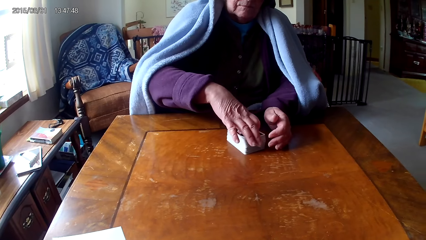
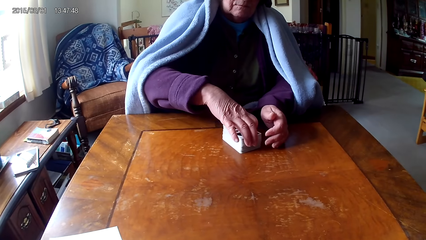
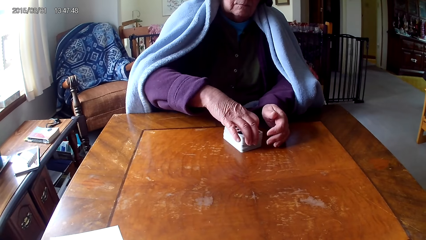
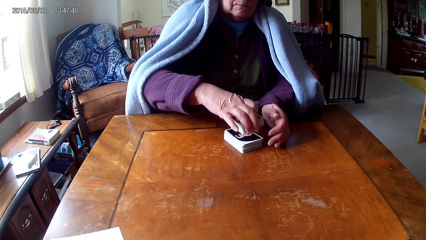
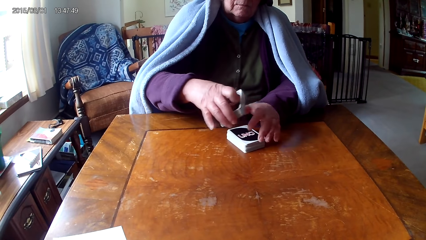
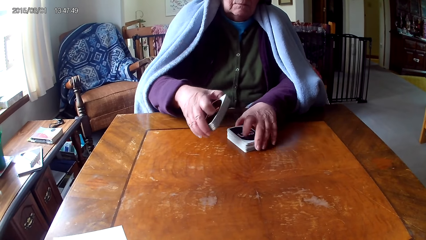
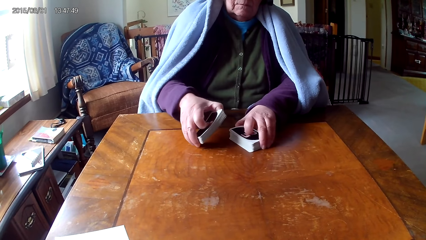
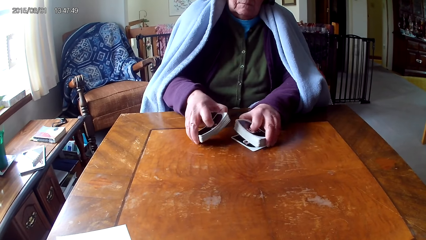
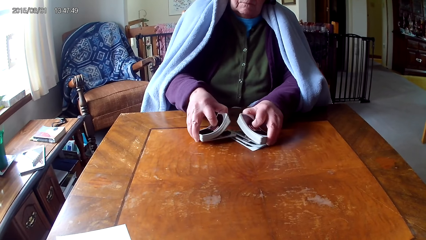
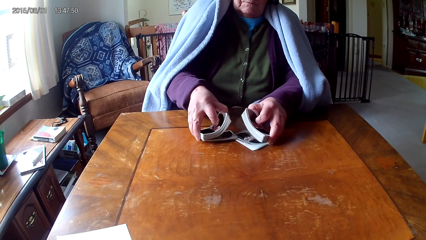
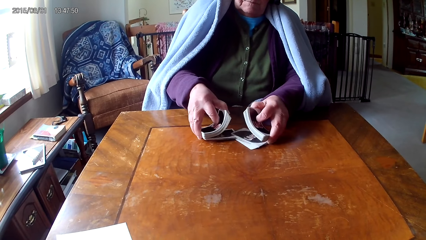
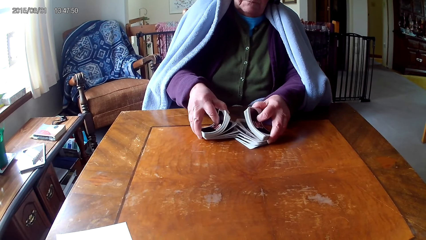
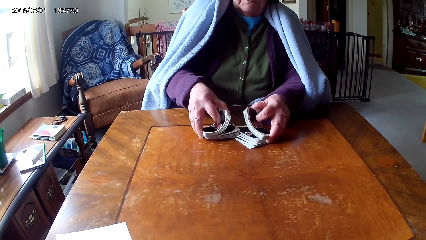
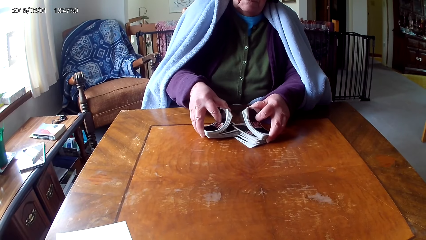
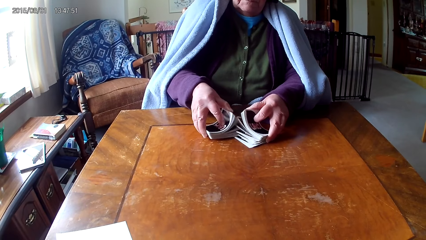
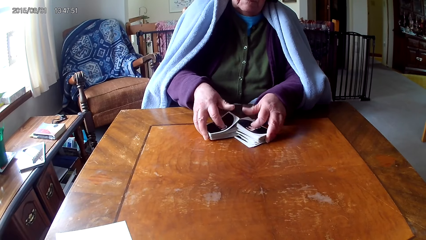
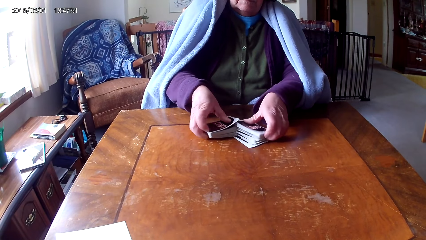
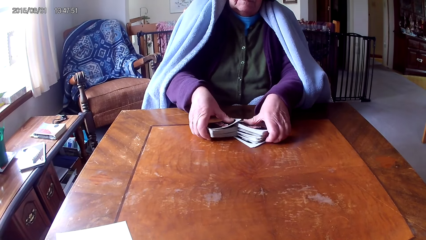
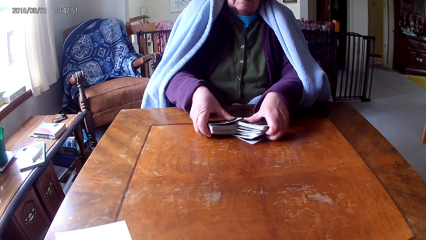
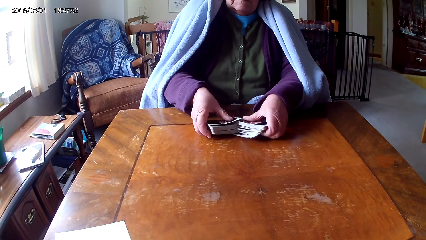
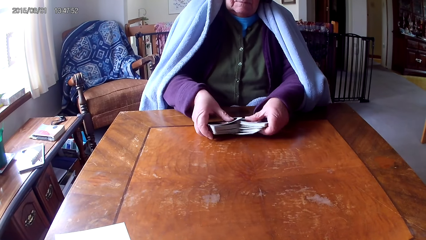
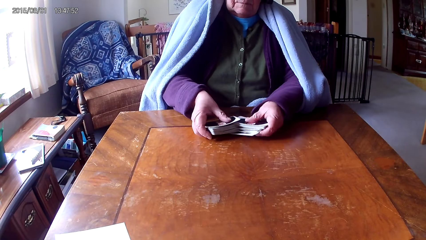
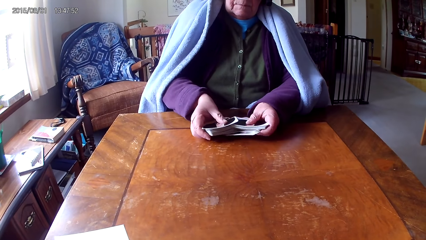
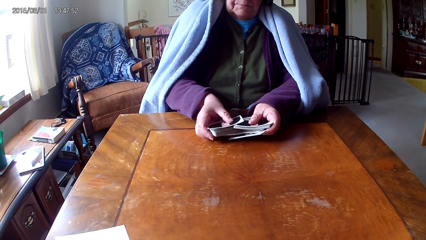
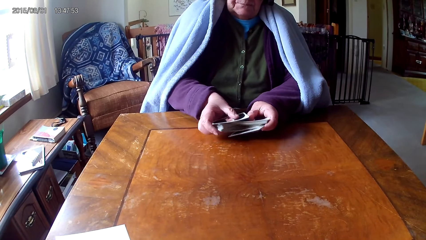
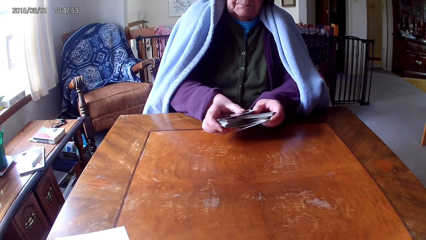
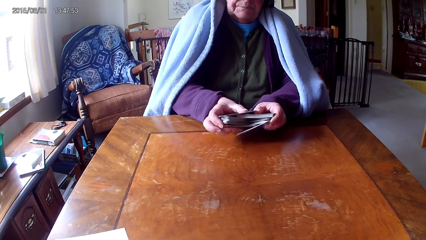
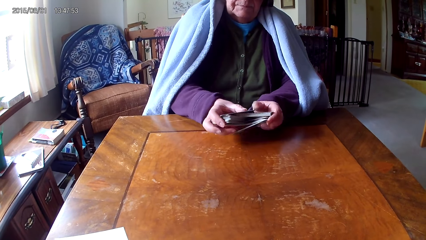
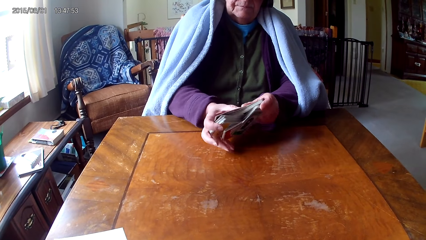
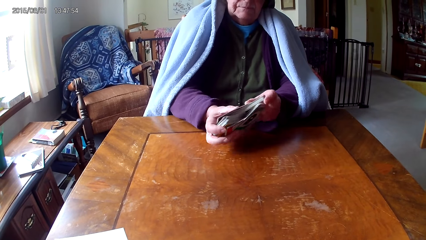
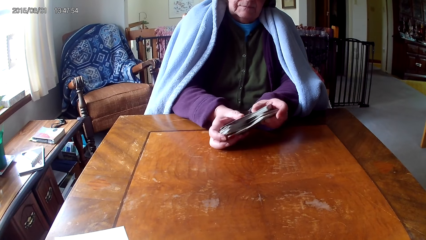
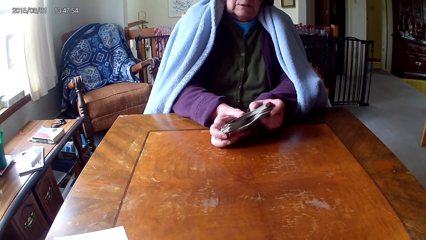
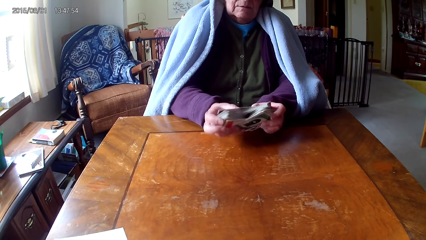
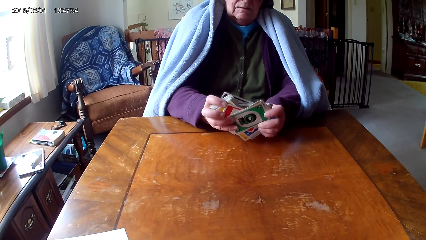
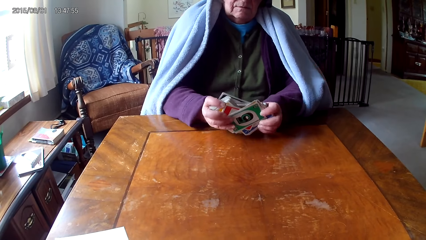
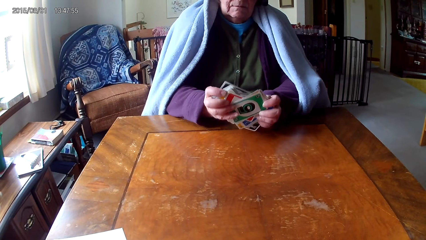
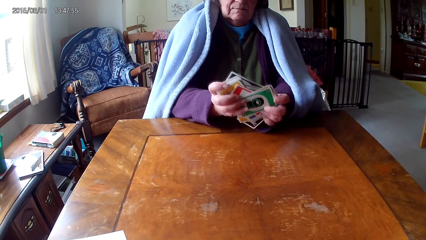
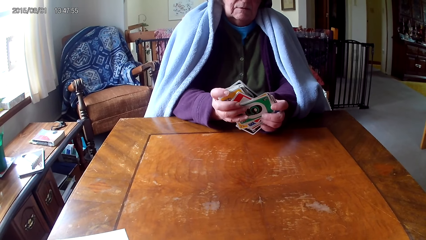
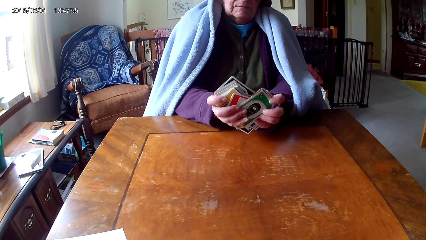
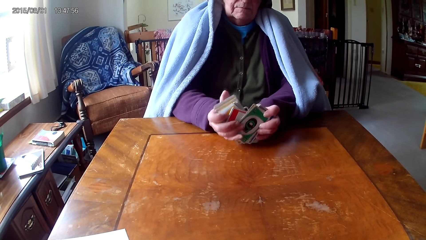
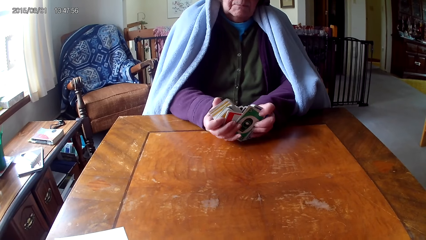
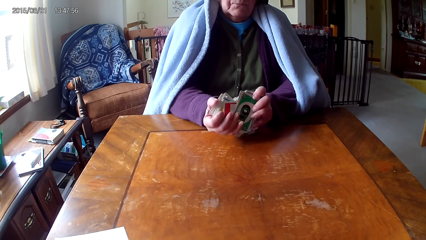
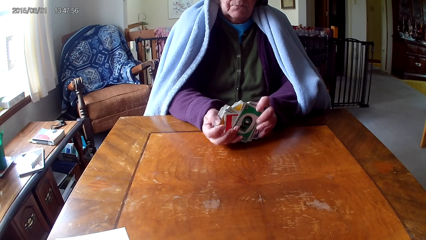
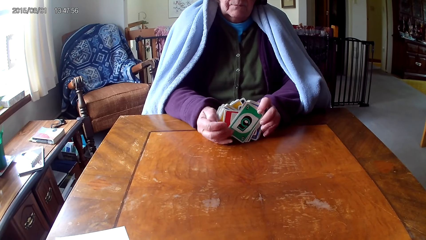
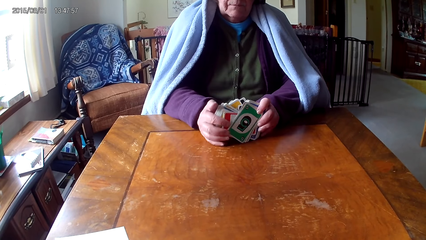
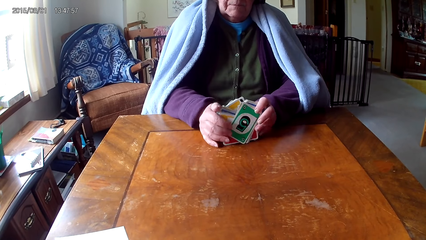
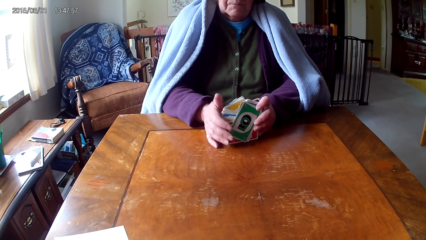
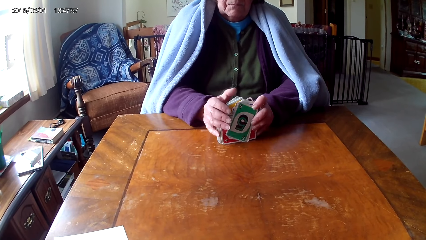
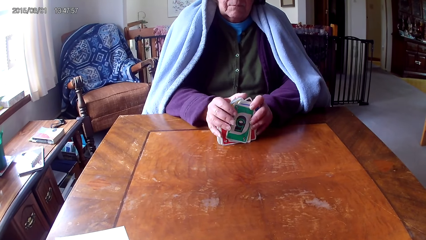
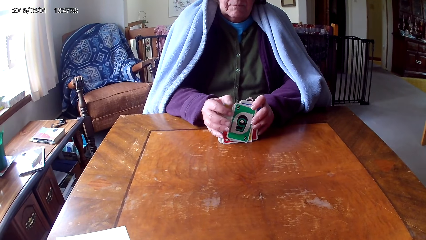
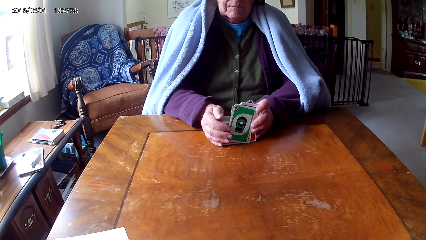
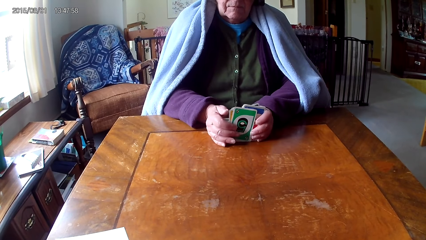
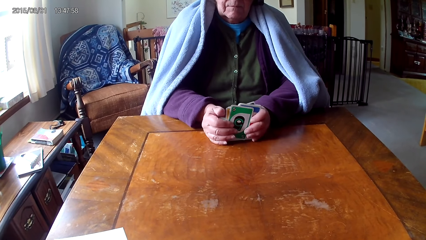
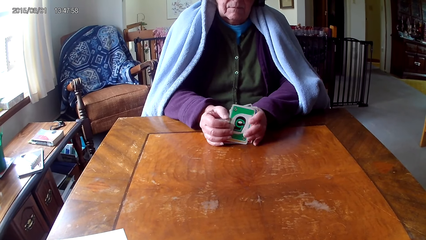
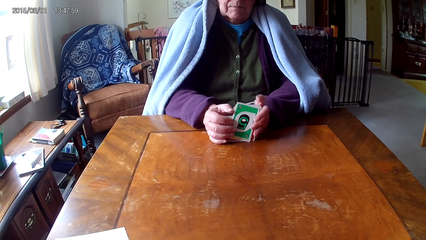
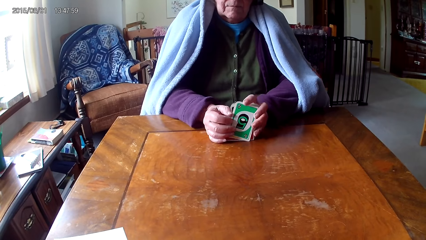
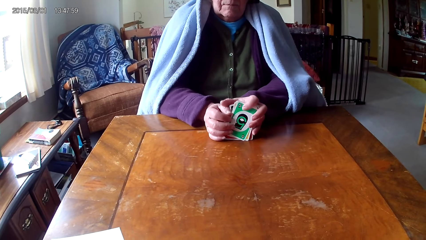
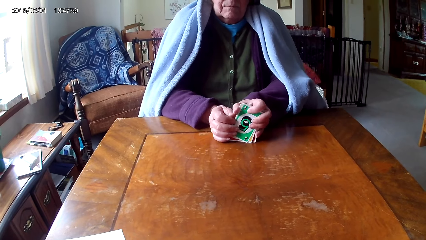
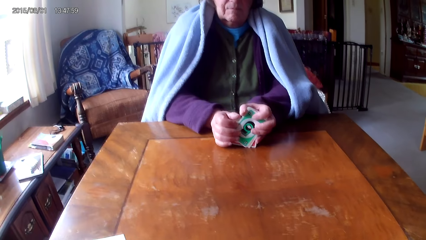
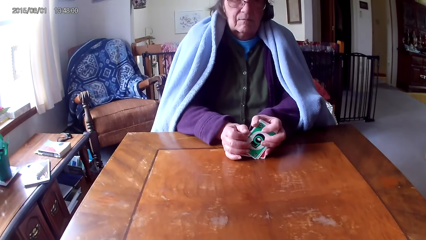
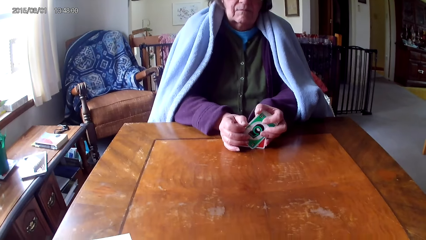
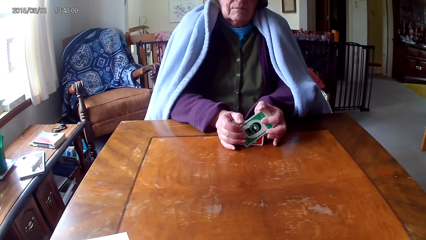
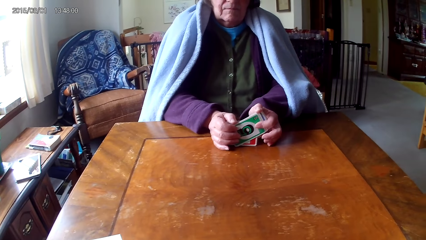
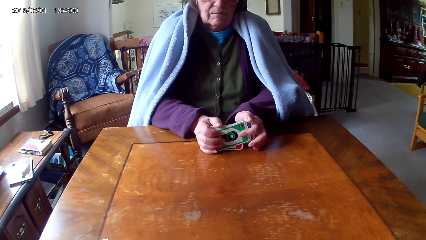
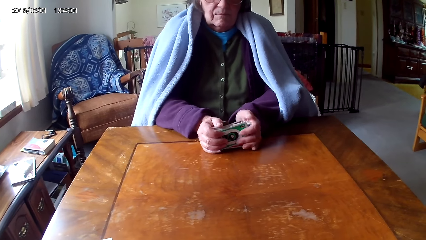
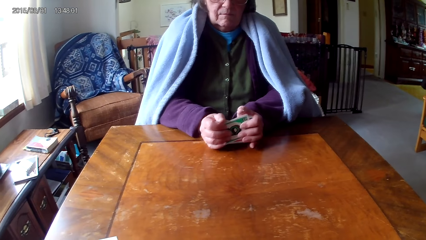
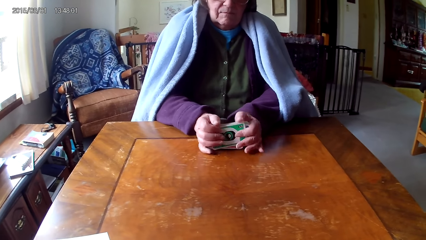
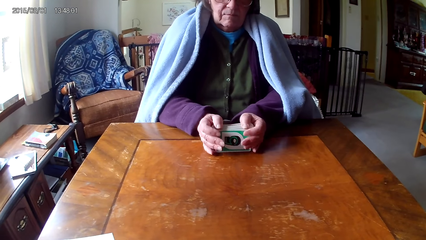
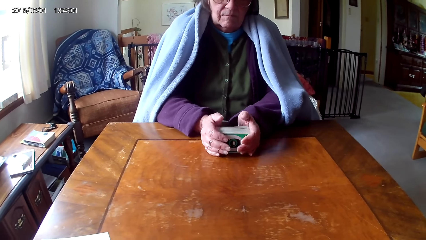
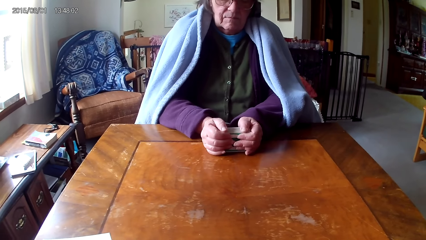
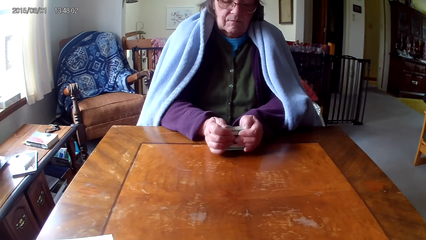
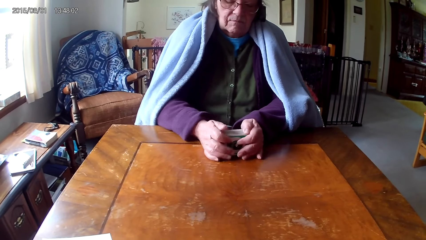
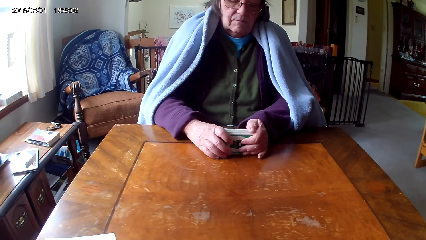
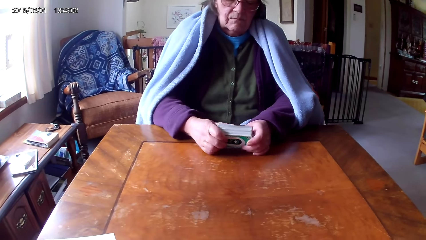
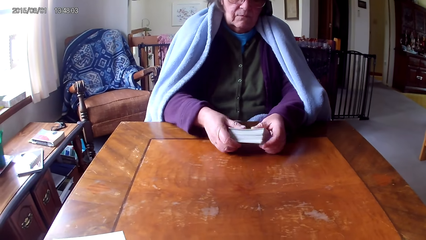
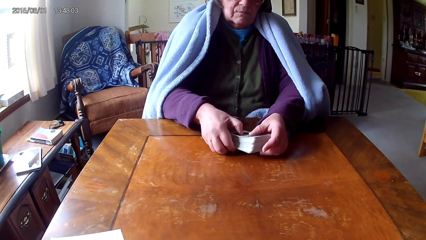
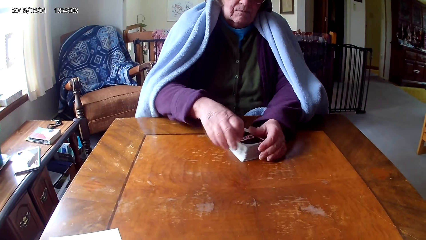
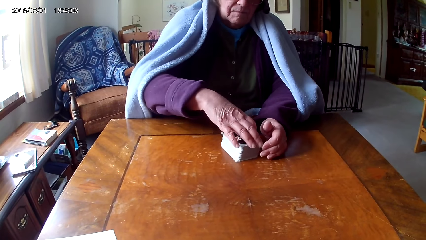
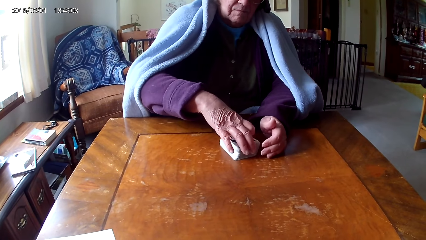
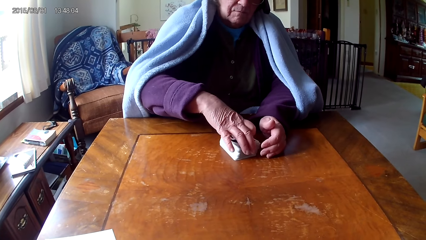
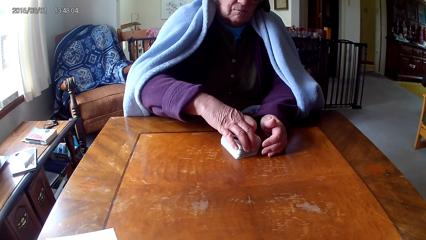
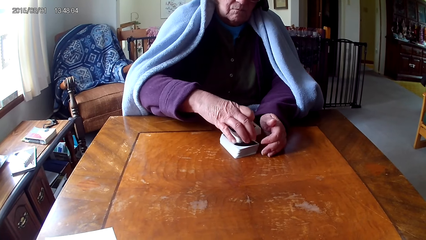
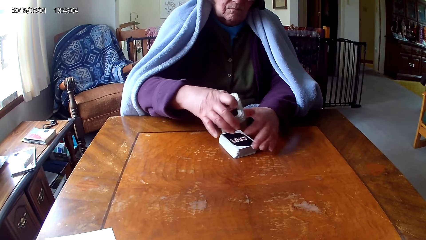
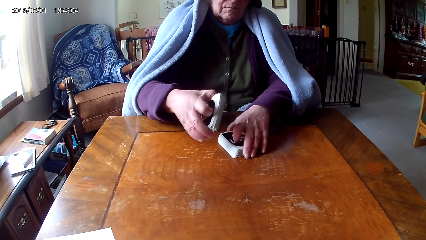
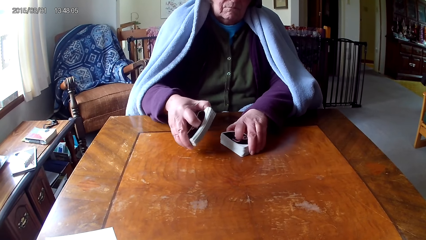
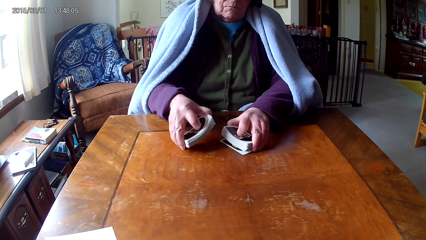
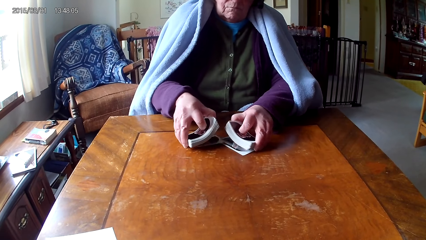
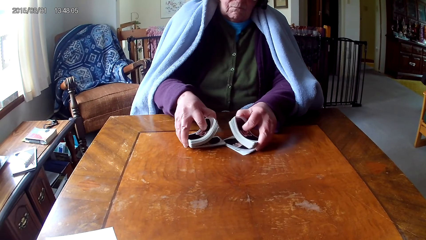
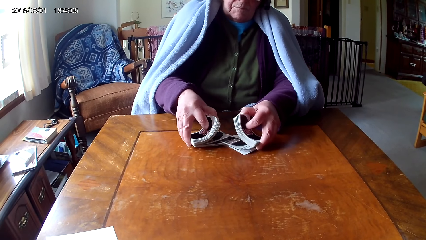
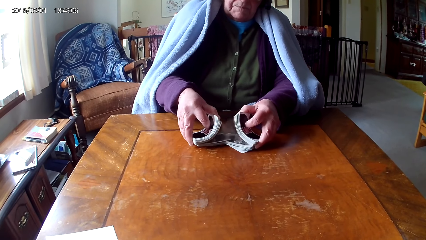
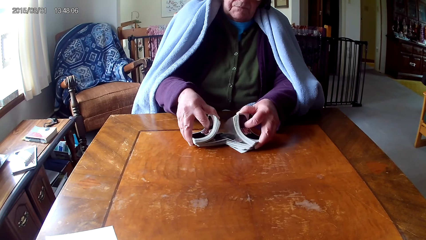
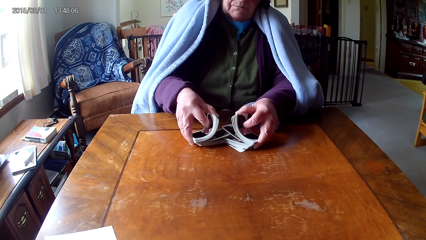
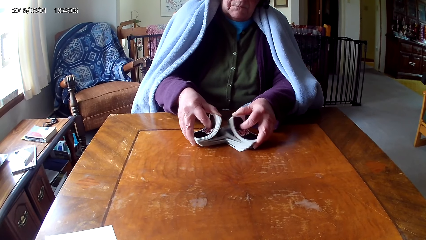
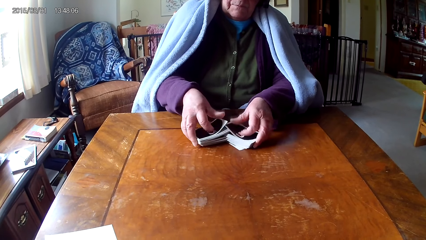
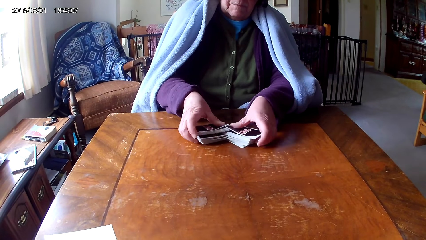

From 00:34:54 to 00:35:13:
A woman picks cards with a hand. The woman sorts the cards on a table with hands. The woman puts the cards together. The woman picks the cards with a hand. The woman sorts the cards on the table with hands.
